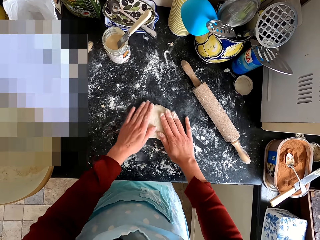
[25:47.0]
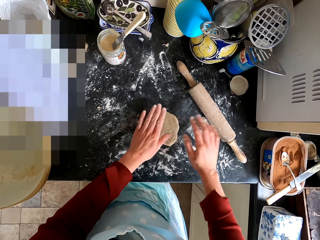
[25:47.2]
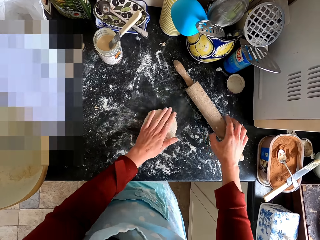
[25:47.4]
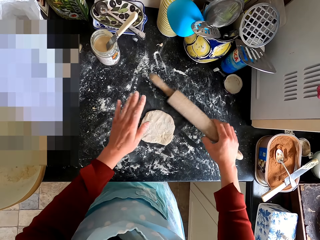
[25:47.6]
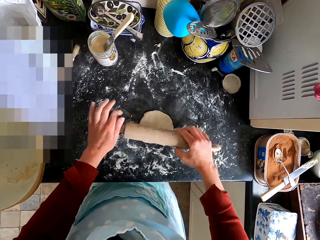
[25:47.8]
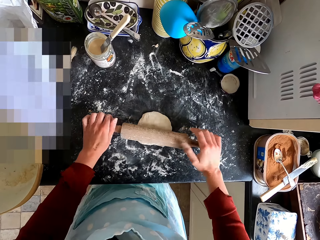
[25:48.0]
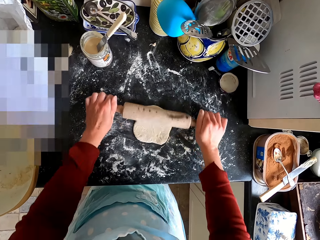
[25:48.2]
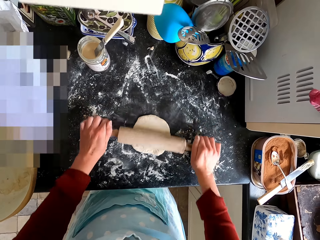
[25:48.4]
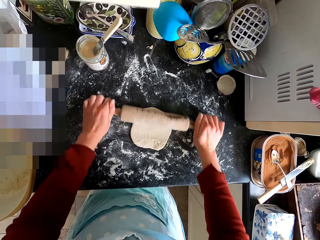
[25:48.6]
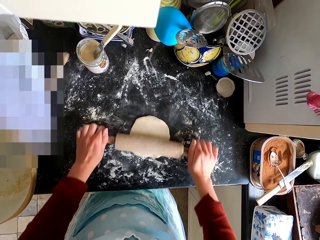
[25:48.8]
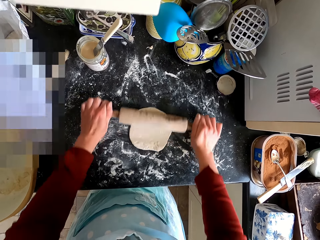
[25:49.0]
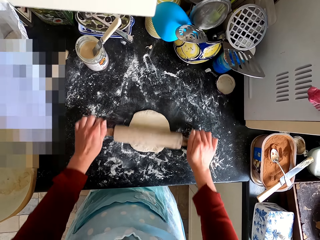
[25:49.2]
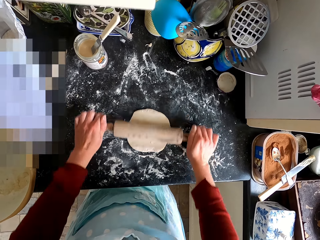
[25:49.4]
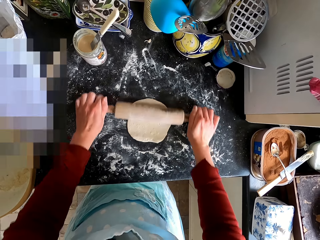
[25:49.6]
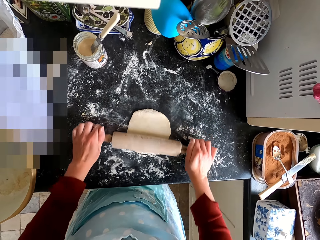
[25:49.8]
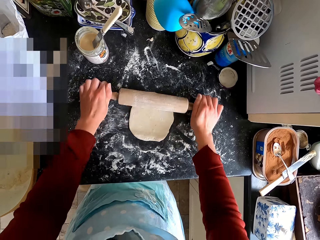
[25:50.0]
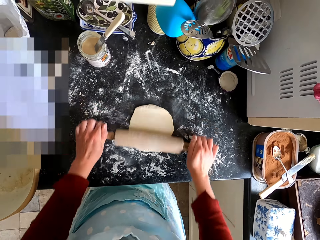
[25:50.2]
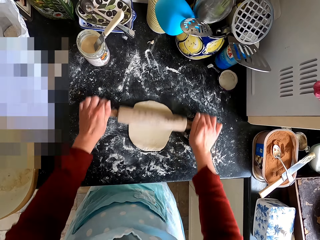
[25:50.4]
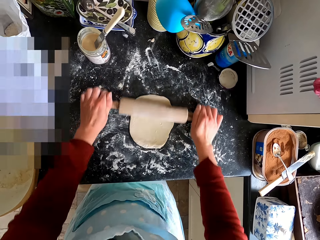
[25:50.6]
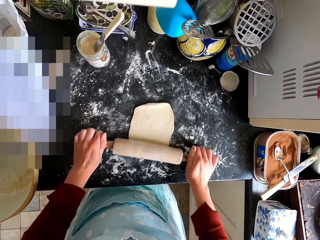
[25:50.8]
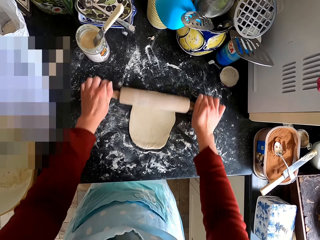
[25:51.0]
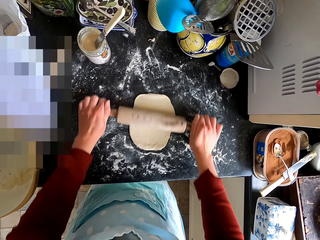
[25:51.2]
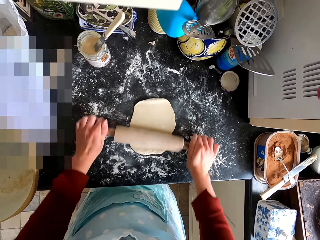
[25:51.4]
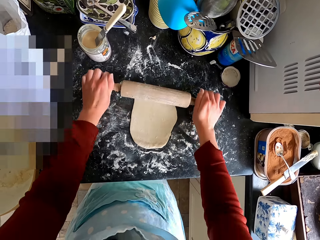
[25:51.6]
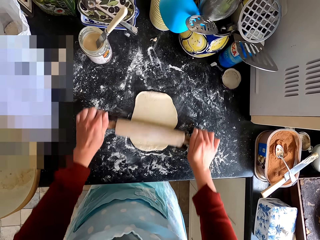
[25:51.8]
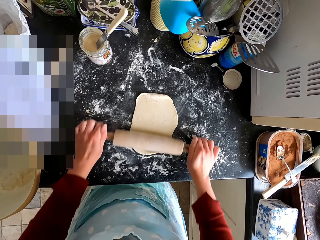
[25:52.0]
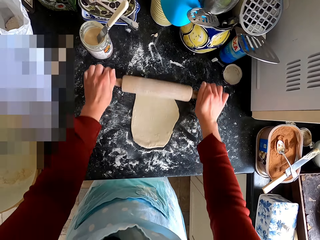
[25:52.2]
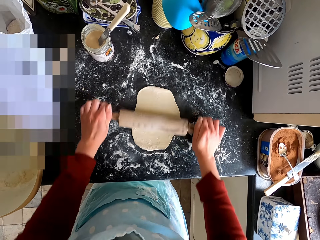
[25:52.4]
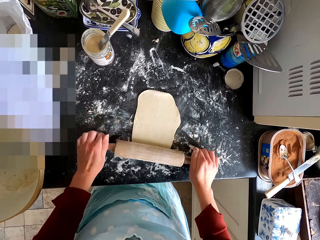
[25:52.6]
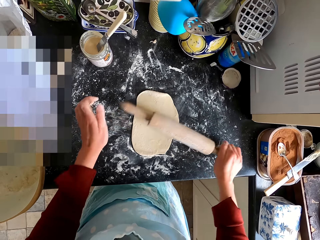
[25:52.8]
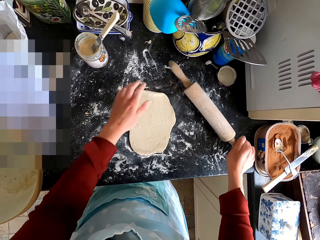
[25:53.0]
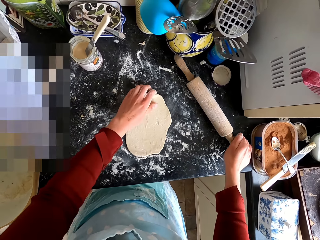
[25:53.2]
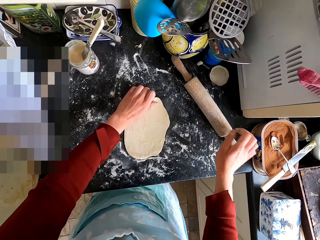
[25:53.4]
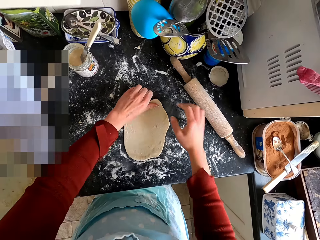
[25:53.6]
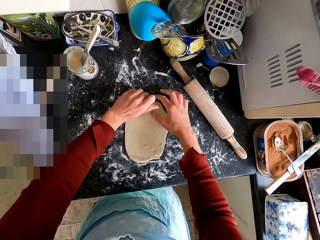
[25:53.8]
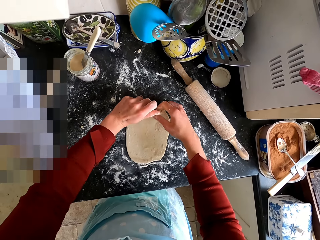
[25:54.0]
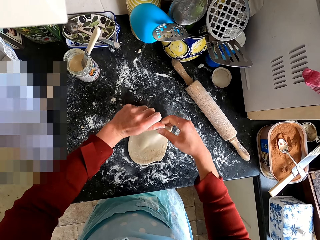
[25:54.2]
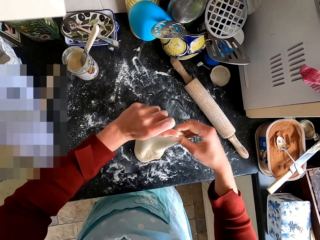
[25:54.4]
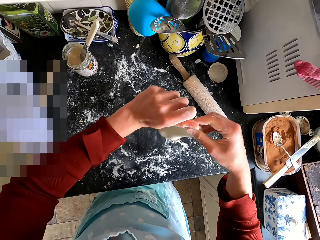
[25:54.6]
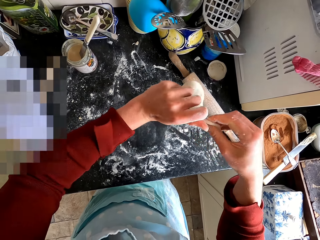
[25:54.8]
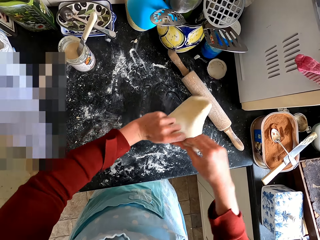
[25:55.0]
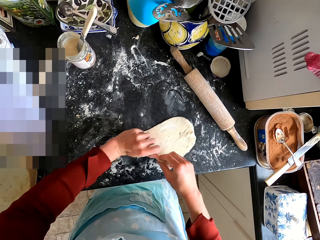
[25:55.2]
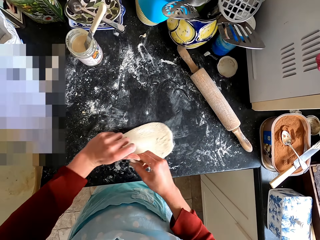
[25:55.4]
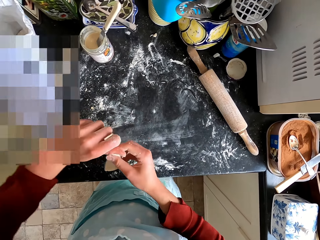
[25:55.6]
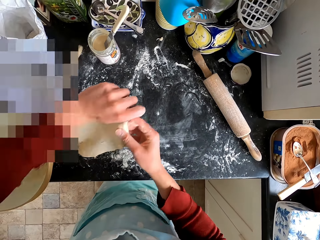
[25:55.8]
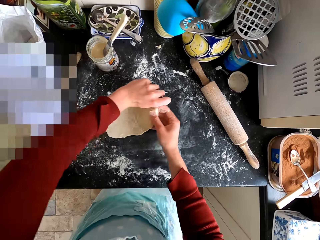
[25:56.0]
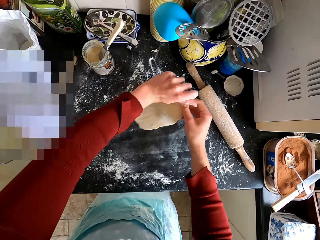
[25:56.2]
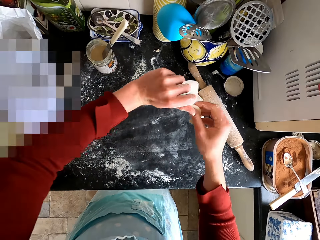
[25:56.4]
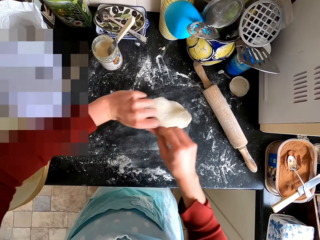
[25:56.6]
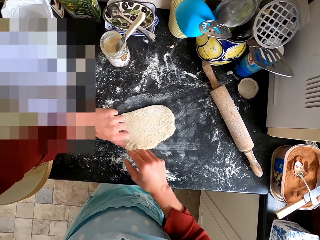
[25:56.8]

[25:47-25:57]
The camera wearer picks up the dough roller from the counter top. They flatten the dough with the dough roller. They put the dough roller on the counter top. They pick up the dough. They rub the dough on the flour on the counter top. They turn the dough.

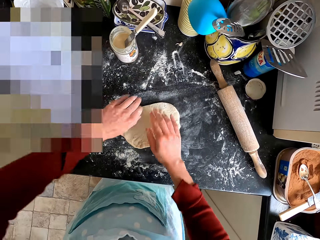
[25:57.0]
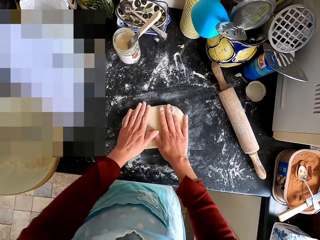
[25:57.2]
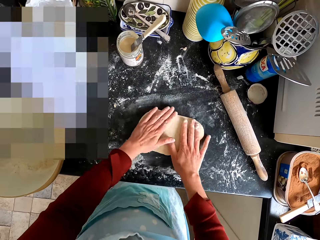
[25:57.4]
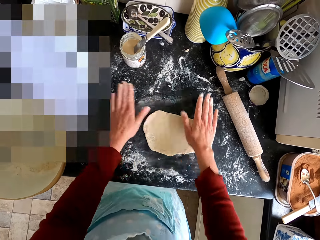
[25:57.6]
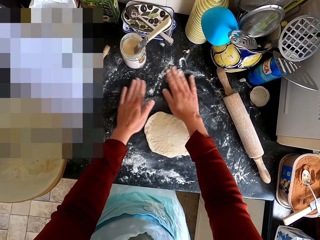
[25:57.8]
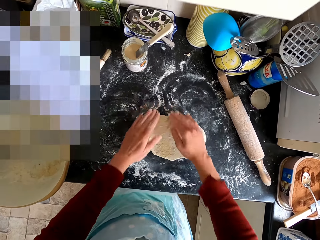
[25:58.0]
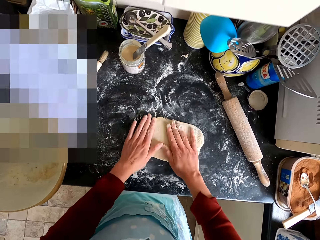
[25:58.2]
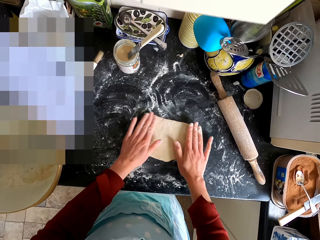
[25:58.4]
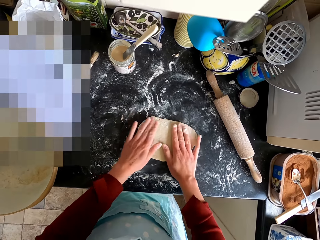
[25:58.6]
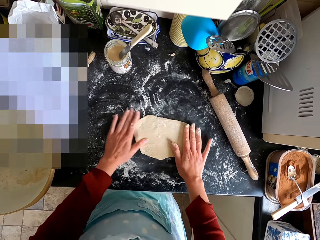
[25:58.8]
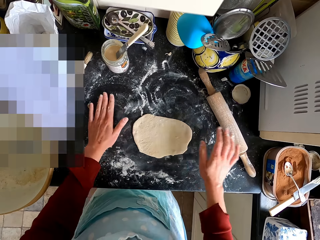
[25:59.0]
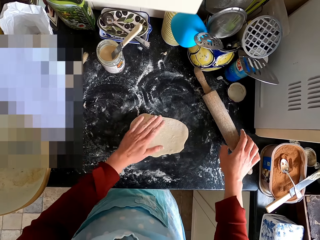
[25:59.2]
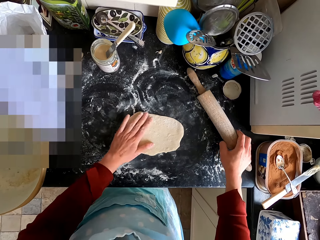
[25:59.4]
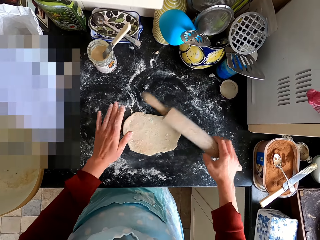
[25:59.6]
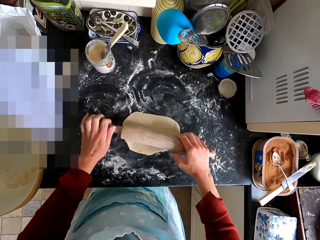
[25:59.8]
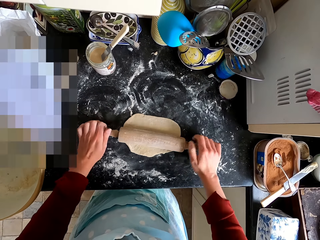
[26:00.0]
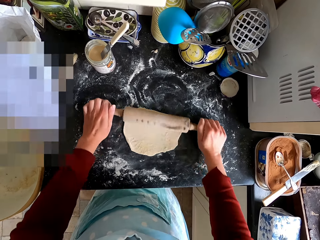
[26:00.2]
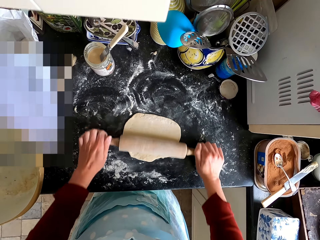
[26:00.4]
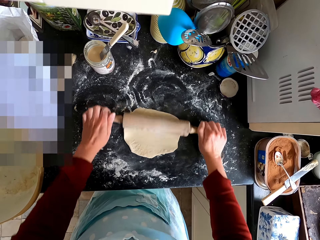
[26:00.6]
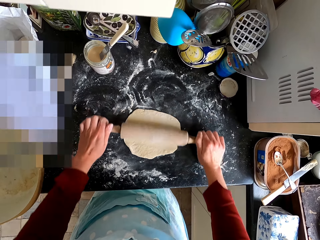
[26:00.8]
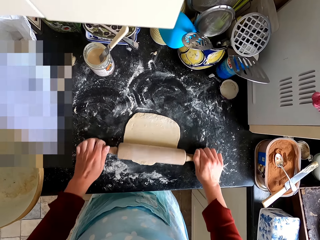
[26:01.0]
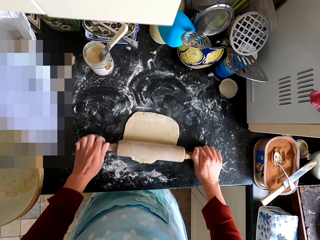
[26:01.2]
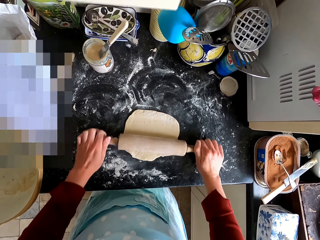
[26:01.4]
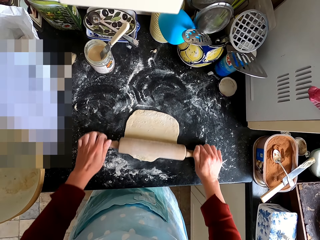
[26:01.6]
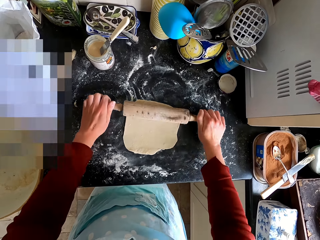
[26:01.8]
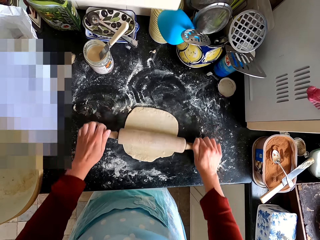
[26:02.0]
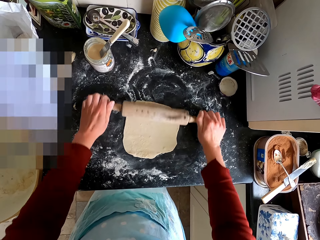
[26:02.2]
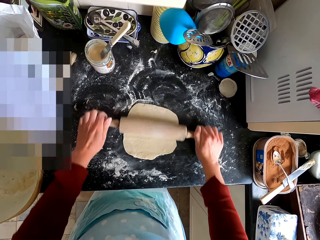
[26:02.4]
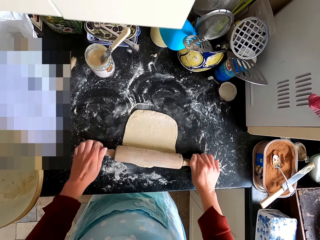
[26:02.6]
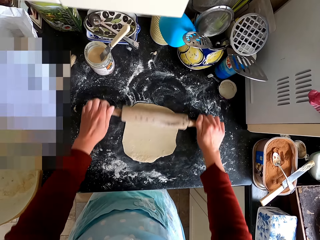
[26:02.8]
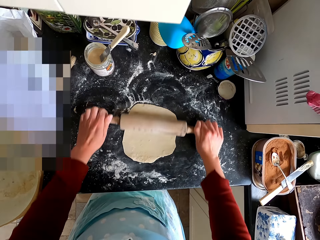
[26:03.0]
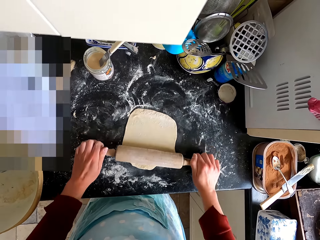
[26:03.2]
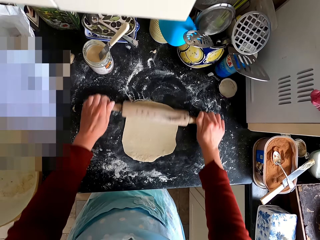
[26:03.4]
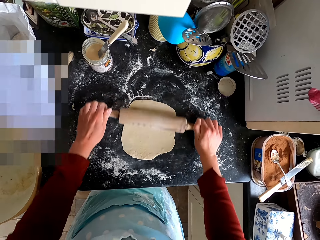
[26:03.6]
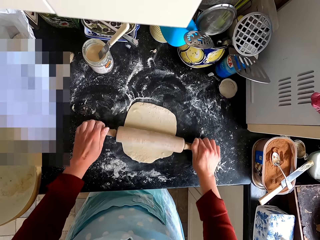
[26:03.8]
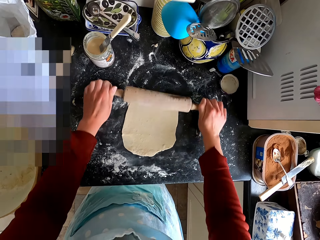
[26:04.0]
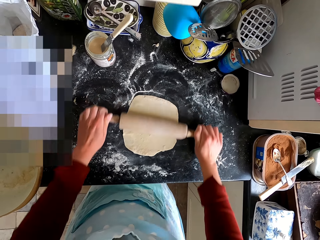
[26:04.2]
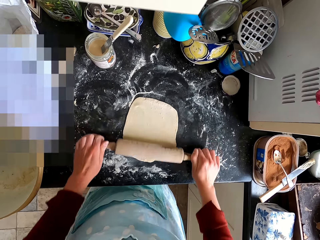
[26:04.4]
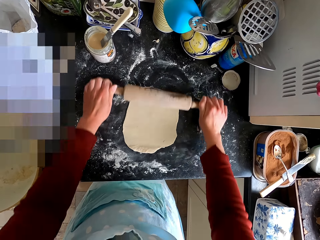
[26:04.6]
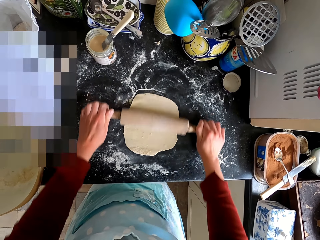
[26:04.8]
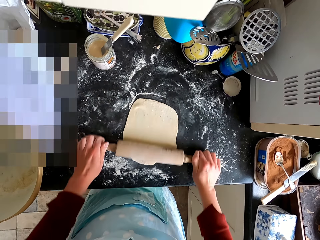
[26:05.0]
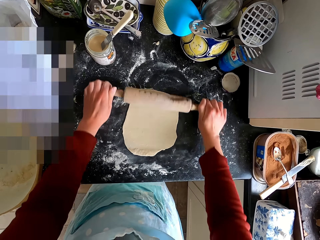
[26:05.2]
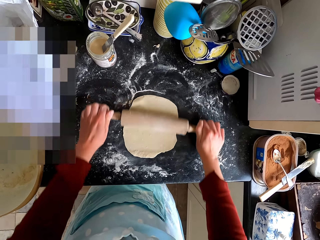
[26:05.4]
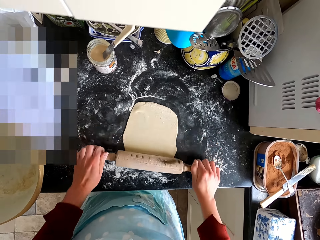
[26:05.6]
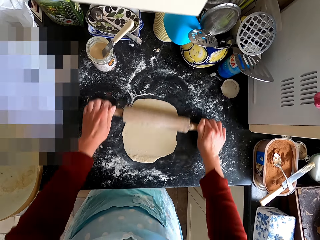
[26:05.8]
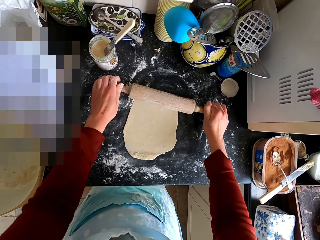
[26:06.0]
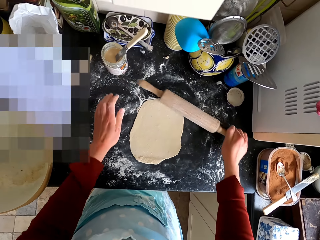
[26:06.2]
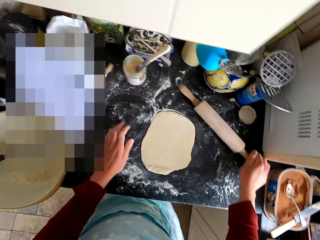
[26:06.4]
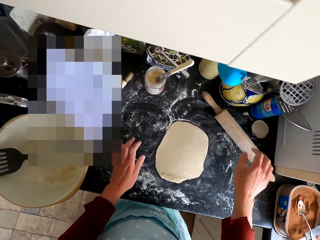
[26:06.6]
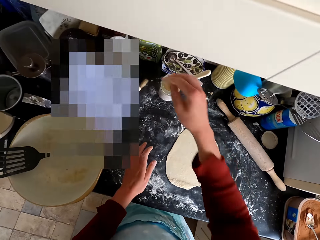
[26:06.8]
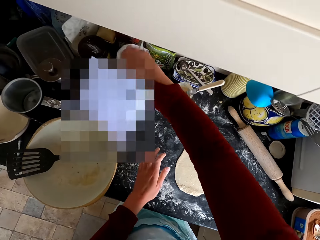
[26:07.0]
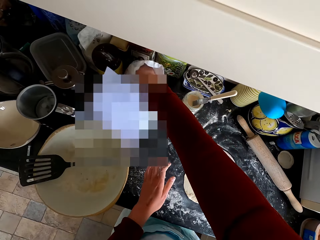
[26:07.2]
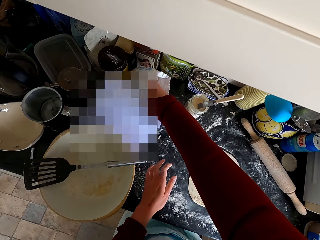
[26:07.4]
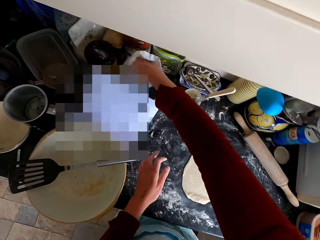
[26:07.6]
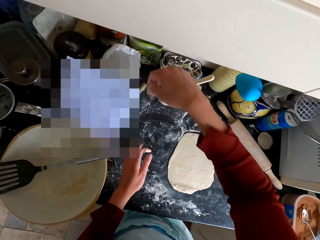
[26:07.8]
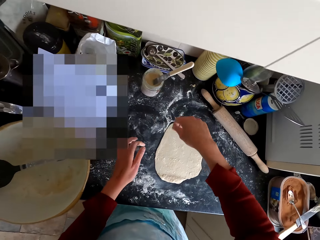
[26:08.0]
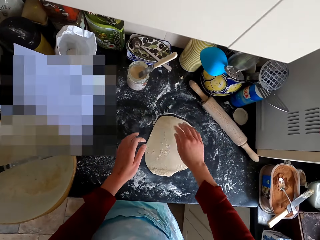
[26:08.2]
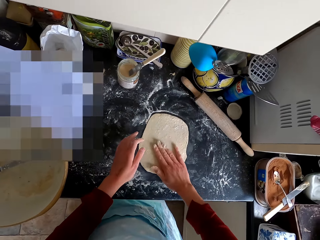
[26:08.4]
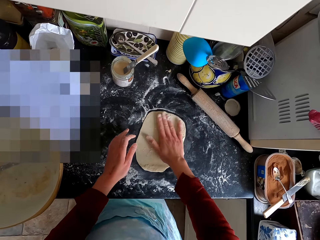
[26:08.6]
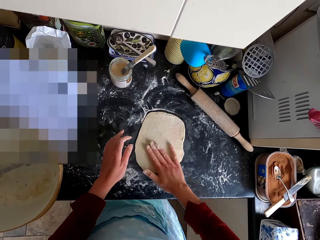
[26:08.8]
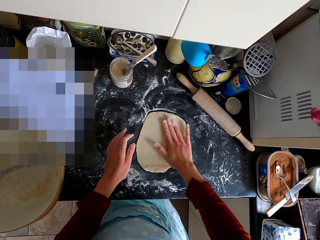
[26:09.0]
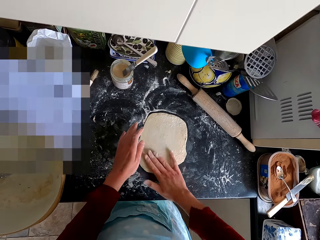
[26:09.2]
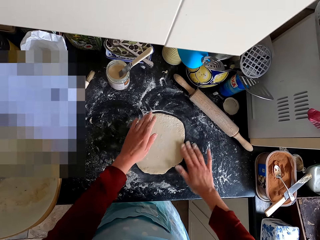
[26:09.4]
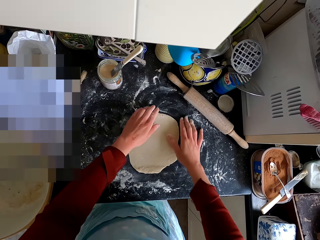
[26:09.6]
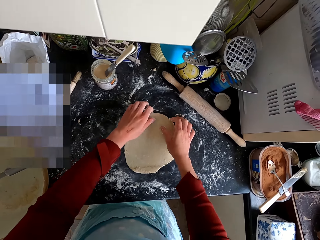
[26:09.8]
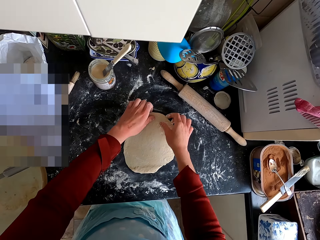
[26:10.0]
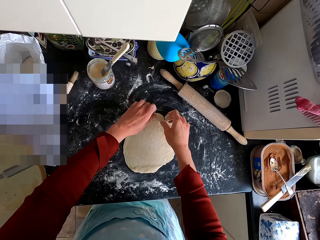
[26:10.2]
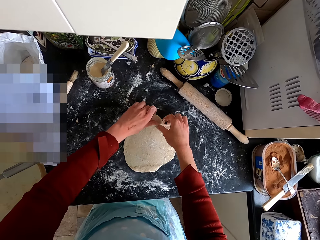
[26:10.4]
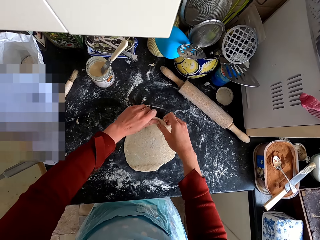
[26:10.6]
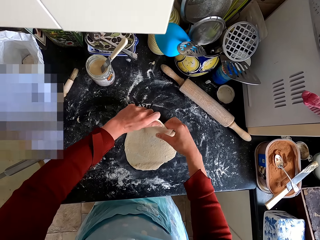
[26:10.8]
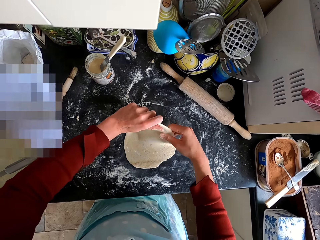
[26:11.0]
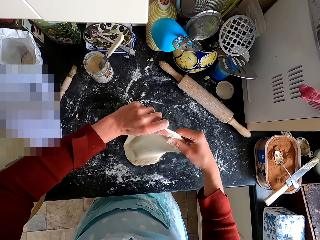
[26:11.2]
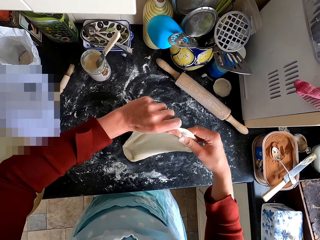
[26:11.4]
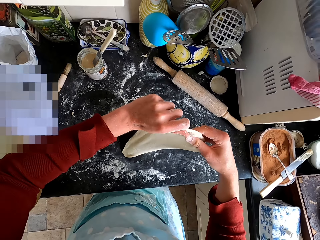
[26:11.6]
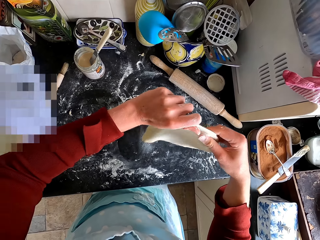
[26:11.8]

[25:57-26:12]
The camera wearer rubs flour on the dough. They pick up the dough roller from the counter top. They flatten the dough with the dough roller. They put the dough roller on the counter top. They scoop flour from the bag. They spread the flour on the dough. They pour the flour on the dough. They turn the dough.
